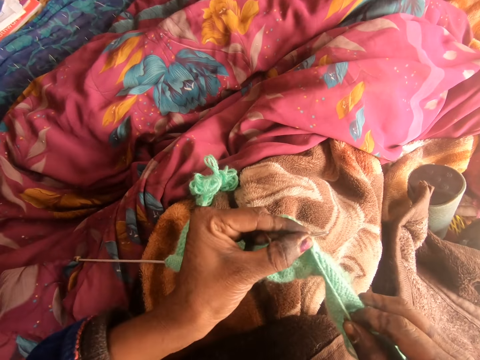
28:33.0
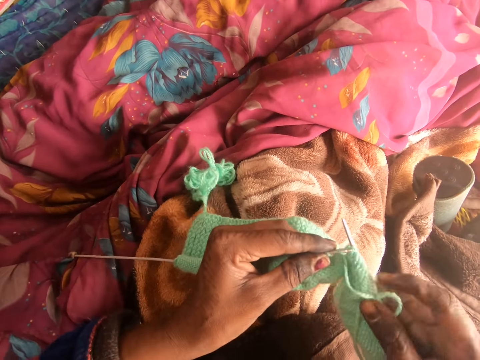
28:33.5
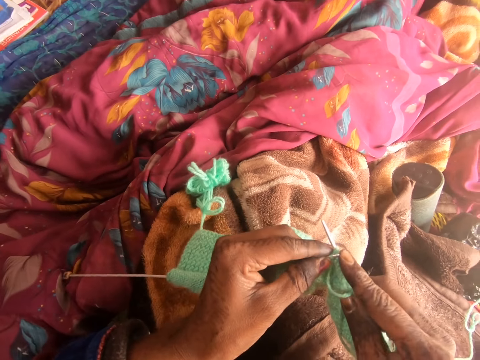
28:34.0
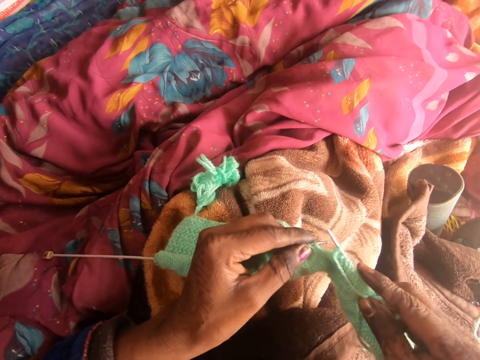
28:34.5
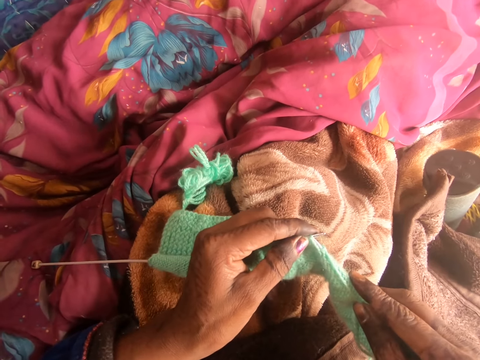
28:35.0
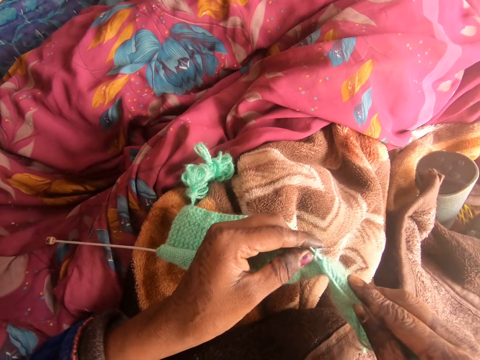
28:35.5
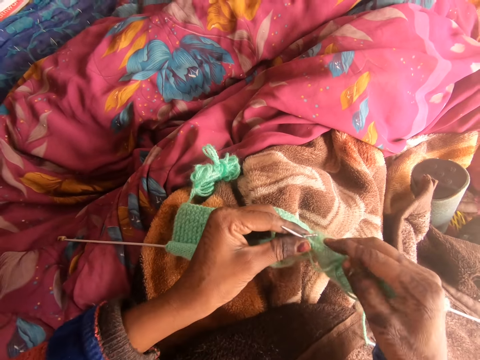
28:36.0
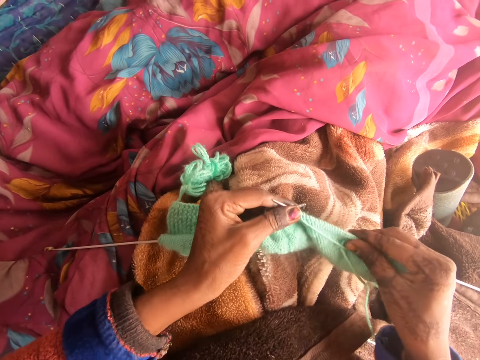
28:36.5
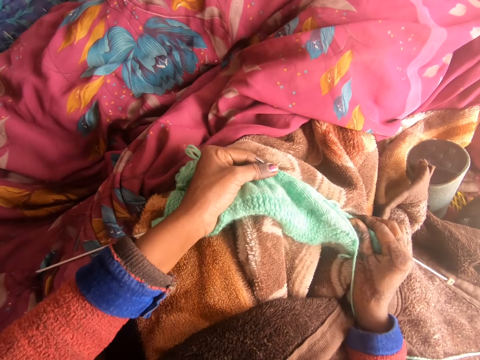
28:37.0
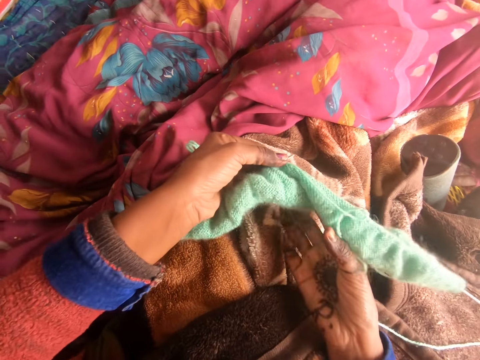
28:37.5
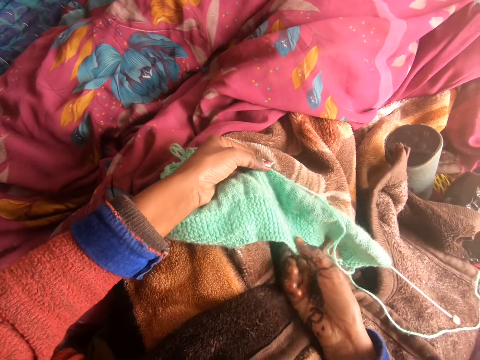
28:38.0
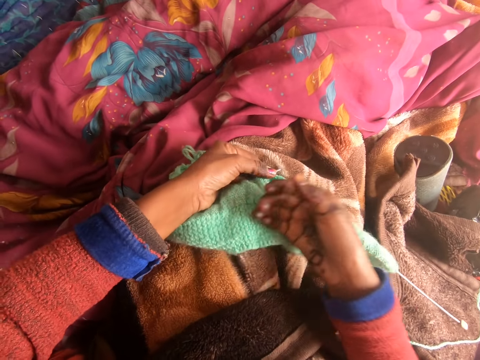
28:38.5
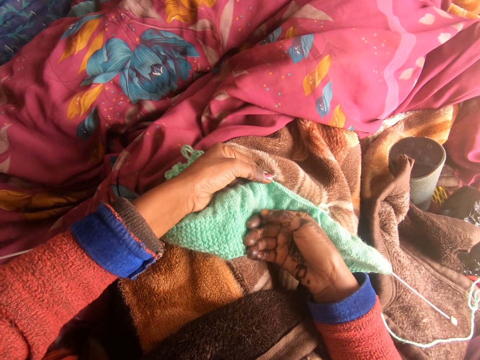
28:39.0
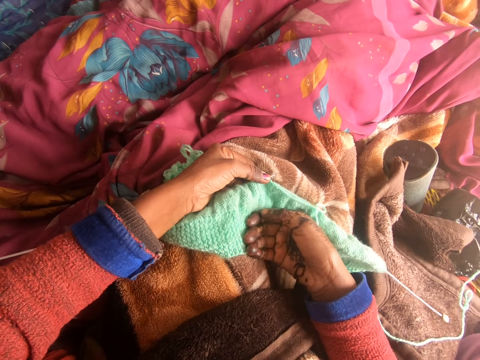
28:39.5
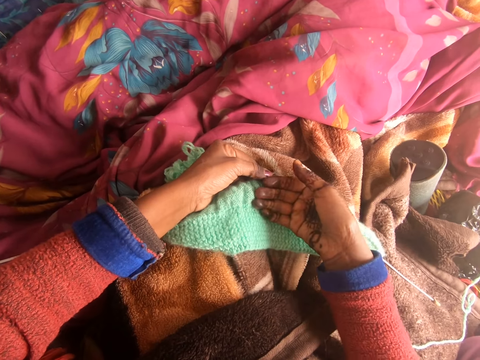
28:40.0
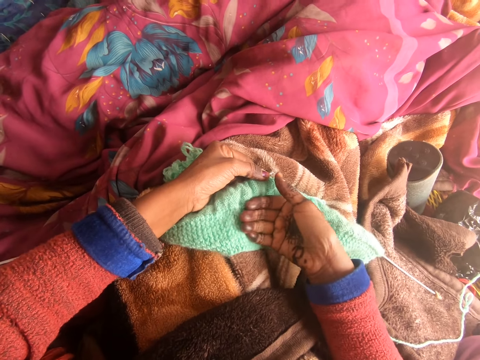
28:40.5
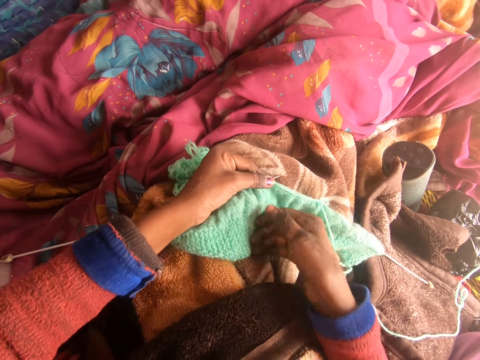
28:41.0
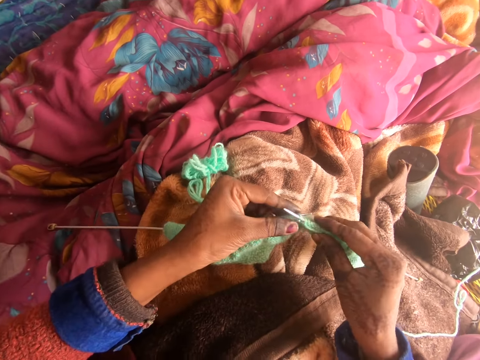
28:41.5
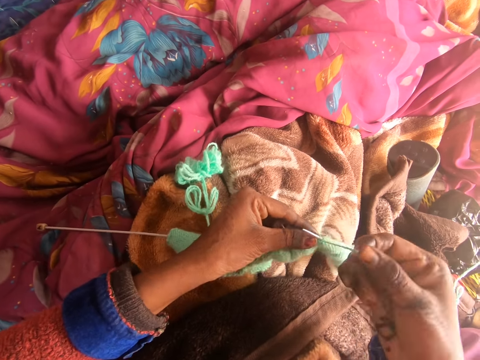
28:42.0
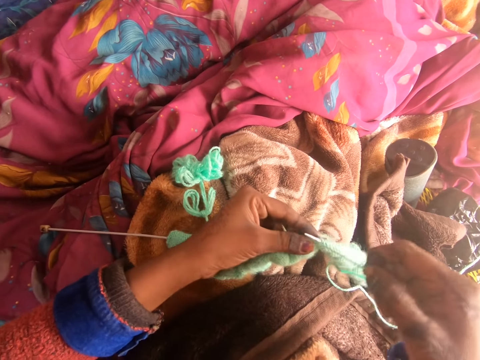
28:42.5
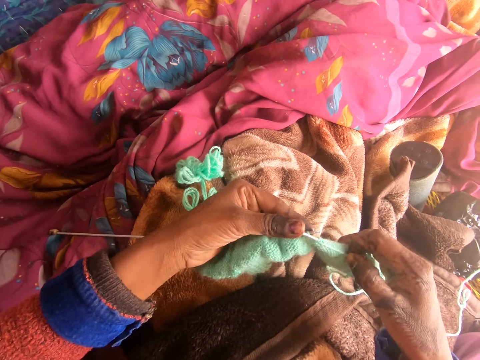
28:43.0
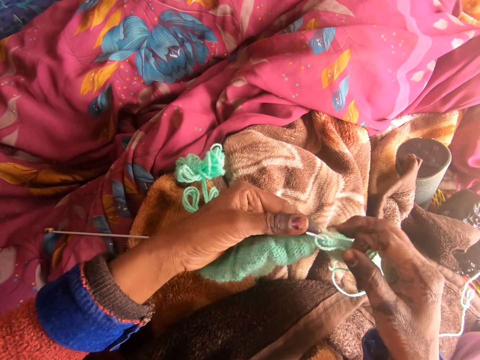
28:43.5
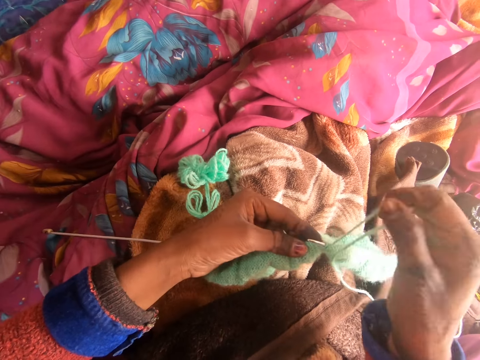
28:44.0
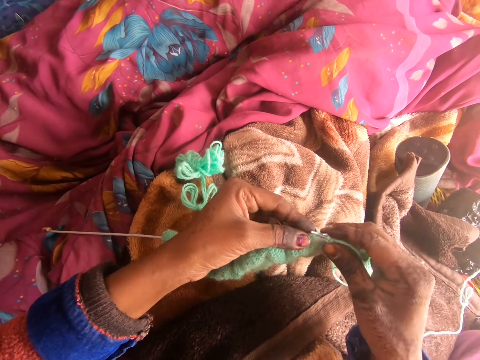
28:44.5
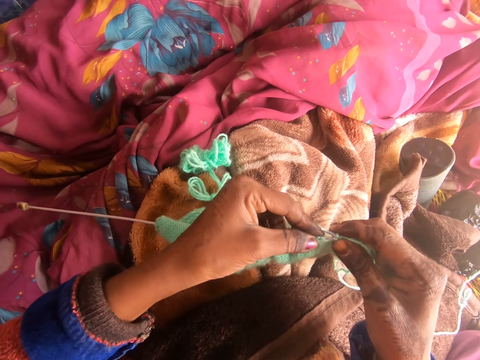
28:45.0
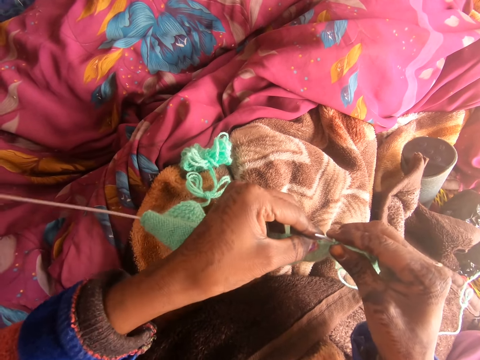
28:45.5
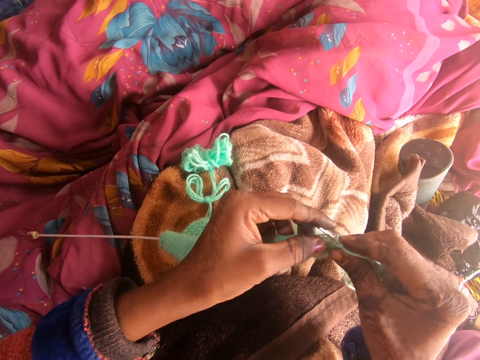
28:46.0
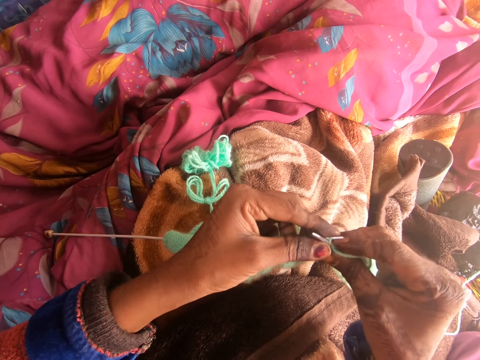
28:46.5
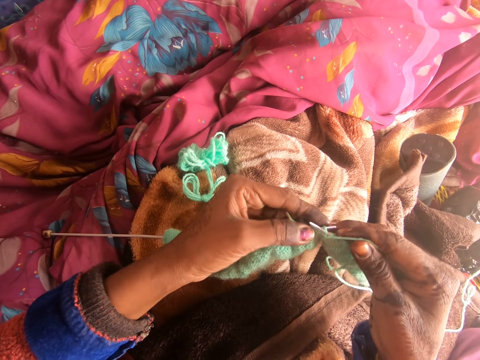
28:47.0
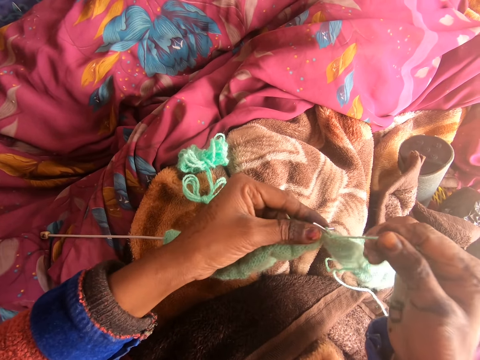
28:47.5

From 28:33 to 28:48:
The camera wearer adjusts the fabric on her legs. She puts her right hand on the fabric, lifts the fabric from her lap, and knits the fabric with the knitting needle.

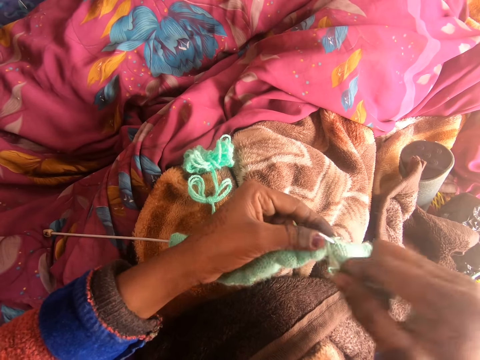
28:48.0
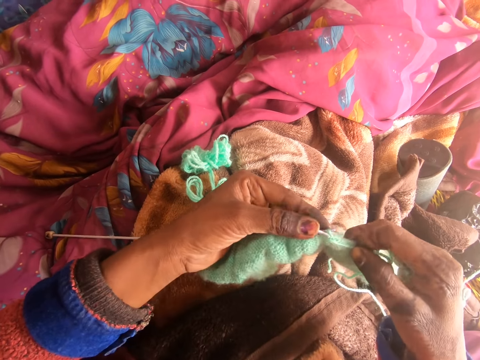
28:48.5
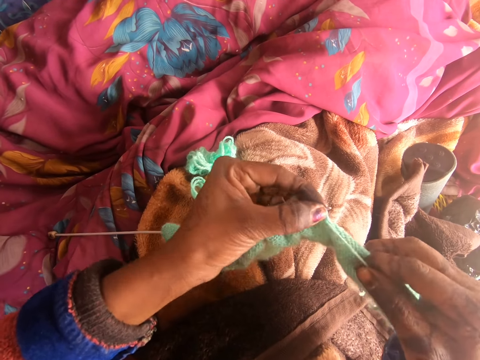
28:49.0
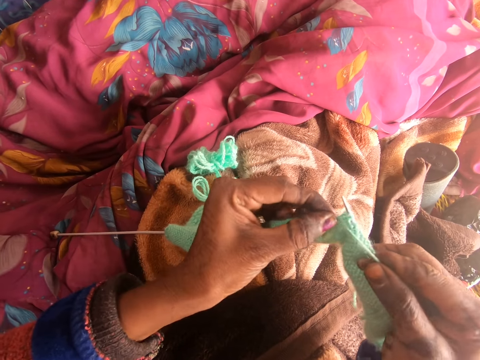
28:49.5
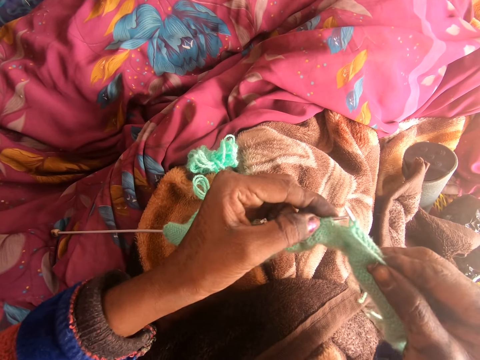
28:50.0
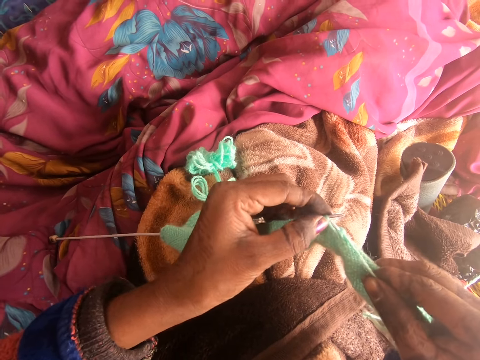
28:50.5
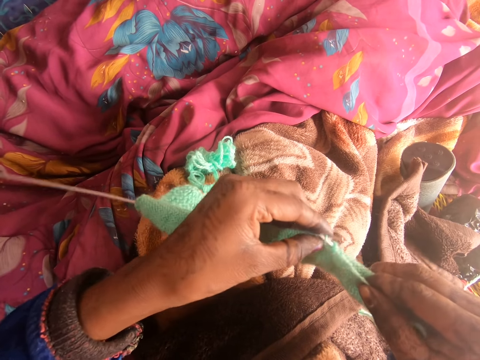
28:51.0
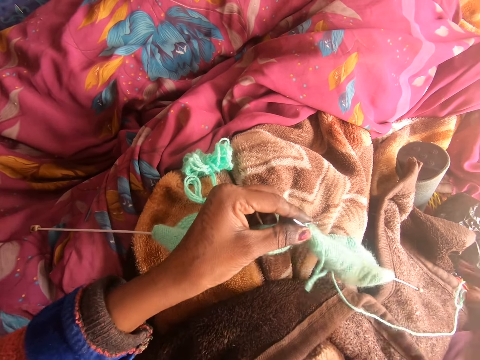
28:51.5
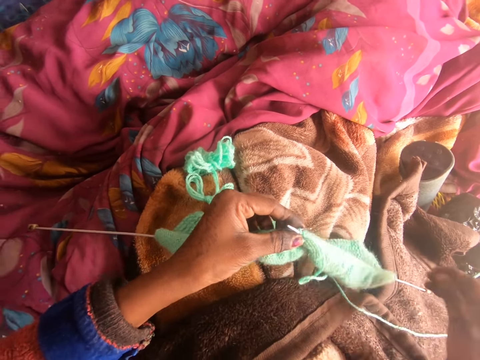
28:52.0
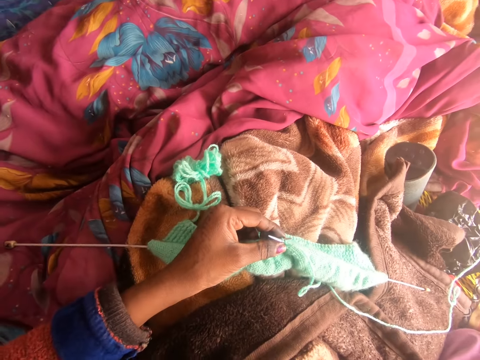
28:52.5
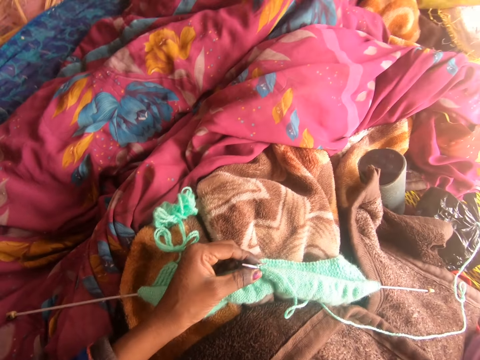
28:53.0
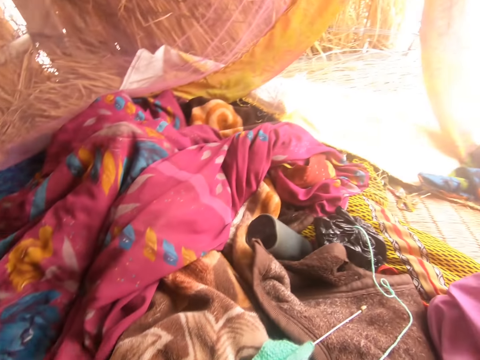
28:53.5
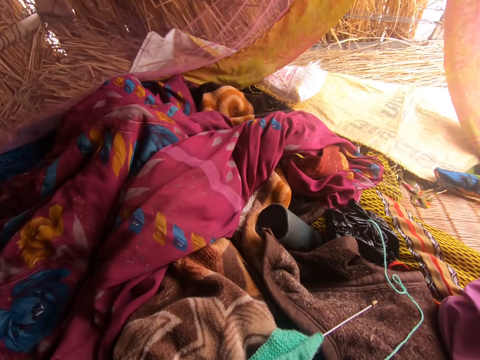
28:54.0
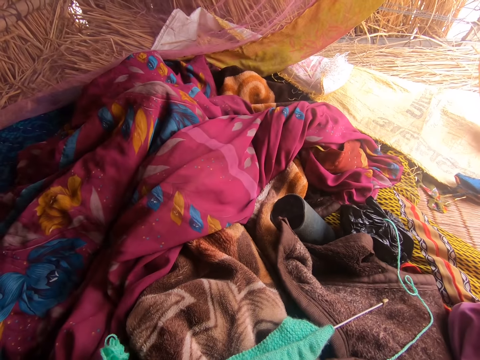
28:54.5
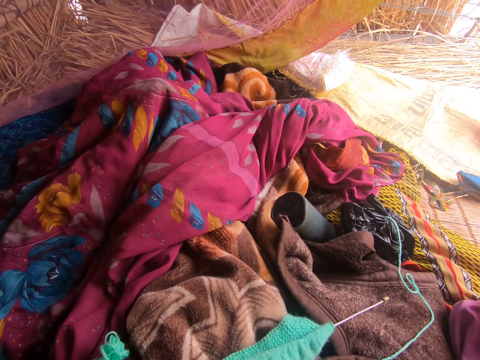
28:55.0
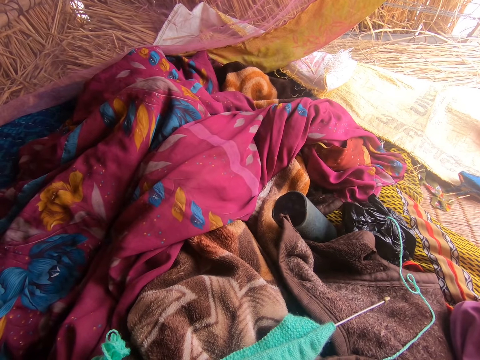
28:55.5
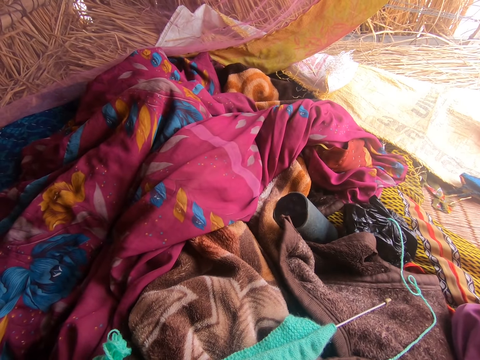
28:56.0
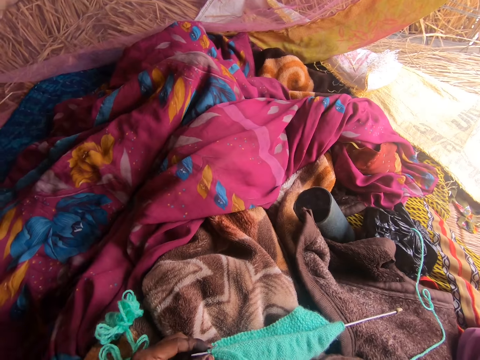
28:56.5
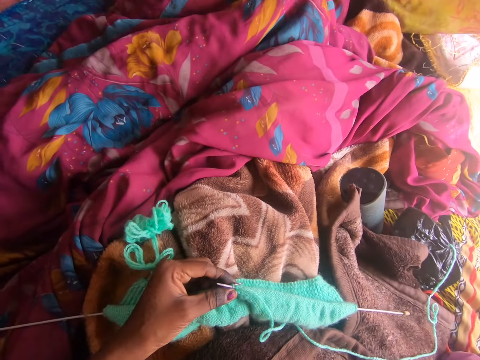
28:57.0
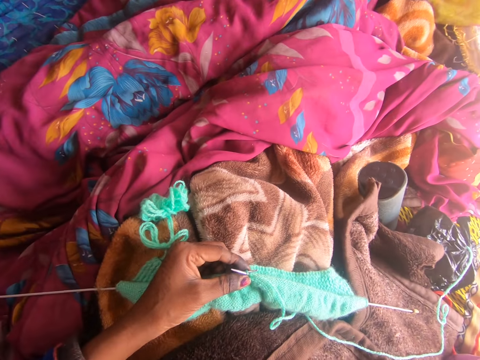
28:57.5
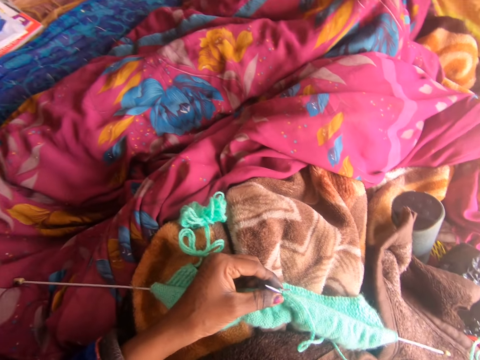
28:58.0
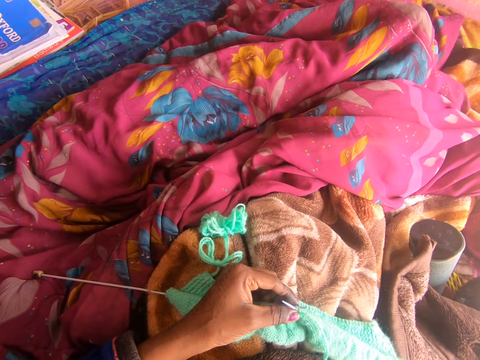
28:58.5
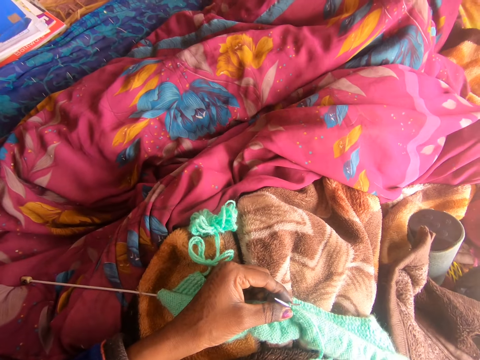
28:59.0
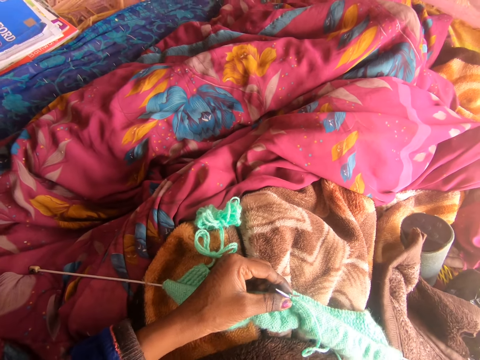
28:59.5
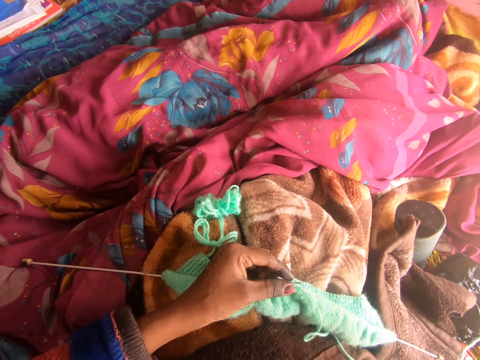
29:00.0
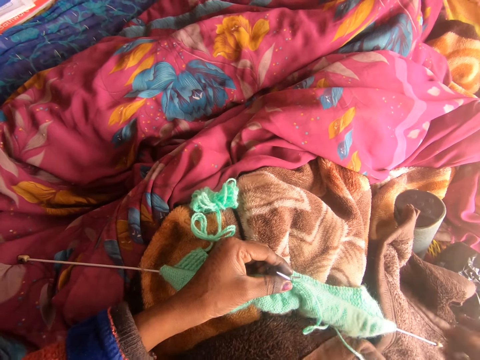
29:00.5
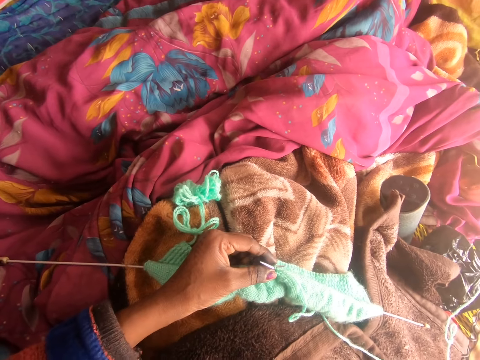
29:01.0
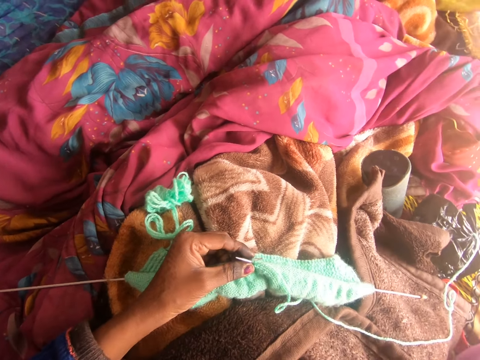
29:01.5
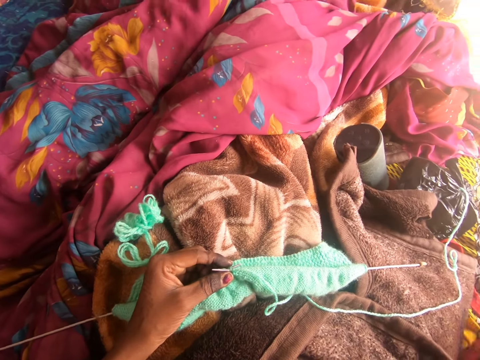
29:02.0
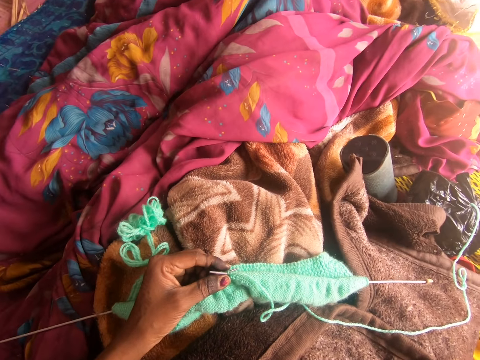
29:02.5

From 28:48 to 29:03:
The camera wearer taps something. She removes her right hand from the fabric. She talks with someone in the background on the phone.
